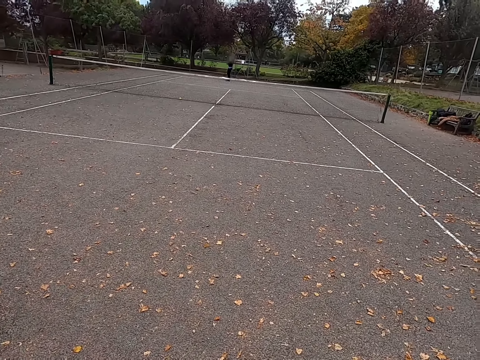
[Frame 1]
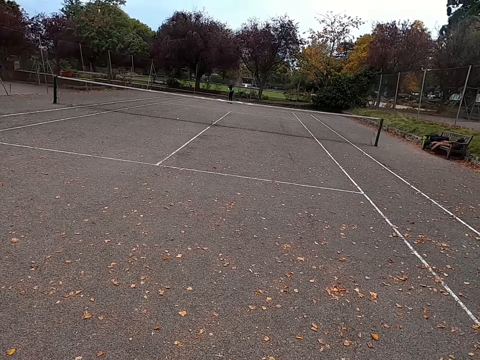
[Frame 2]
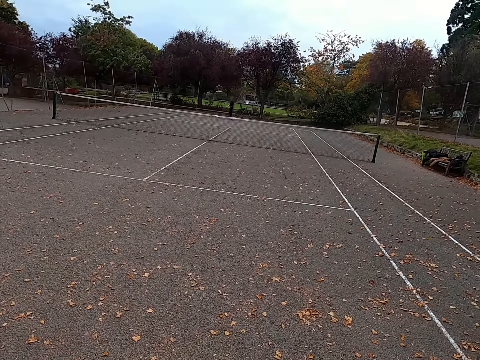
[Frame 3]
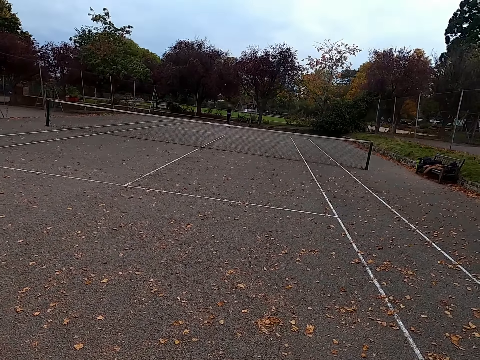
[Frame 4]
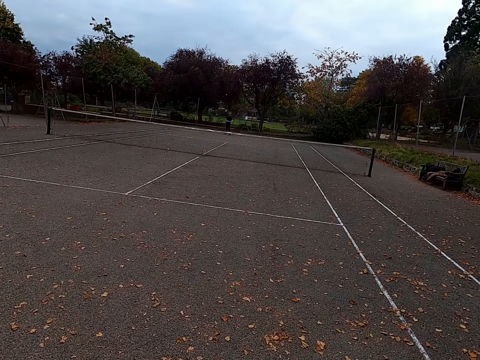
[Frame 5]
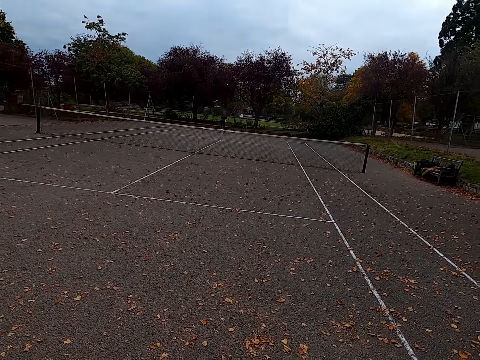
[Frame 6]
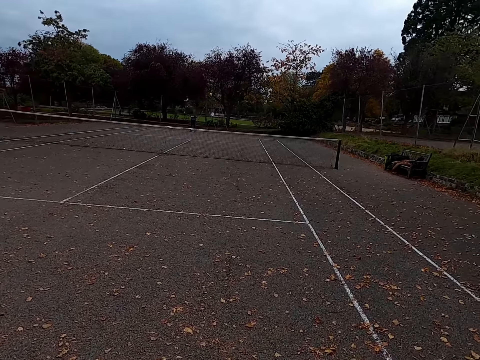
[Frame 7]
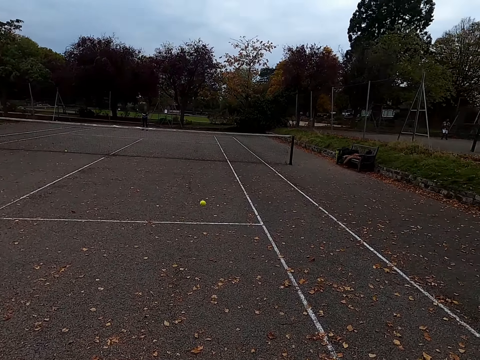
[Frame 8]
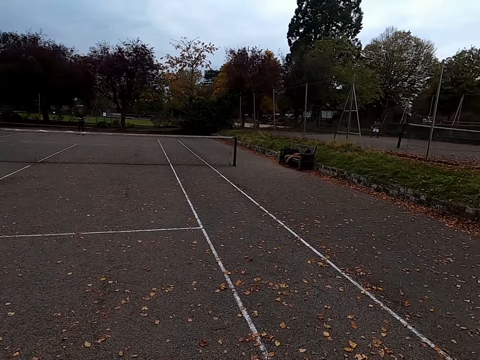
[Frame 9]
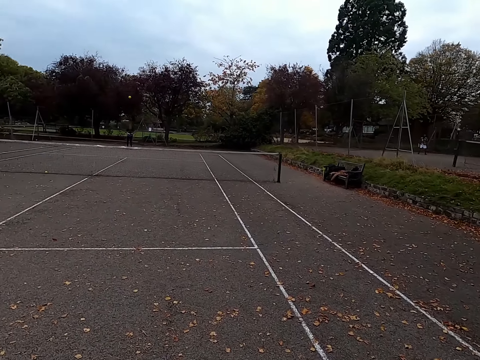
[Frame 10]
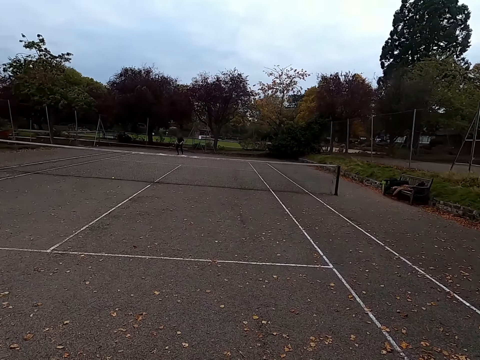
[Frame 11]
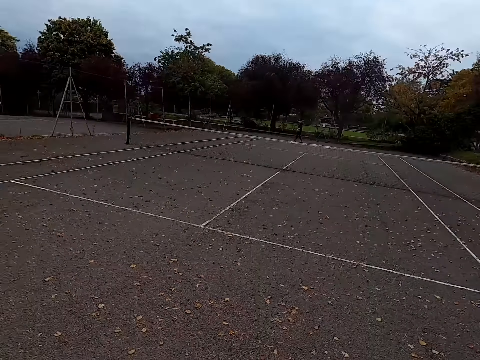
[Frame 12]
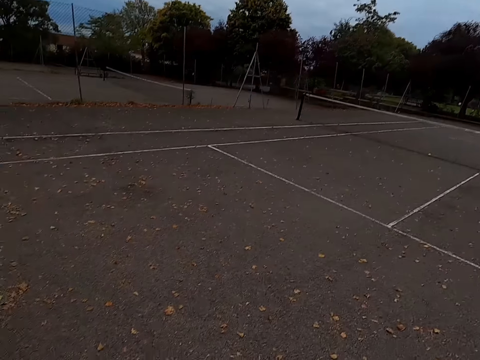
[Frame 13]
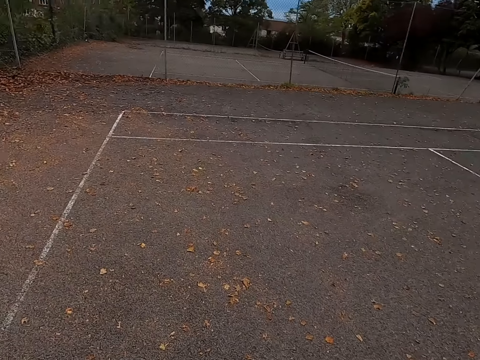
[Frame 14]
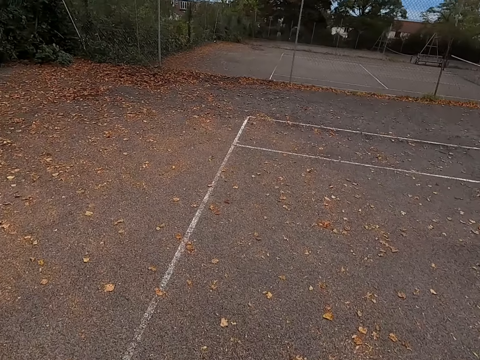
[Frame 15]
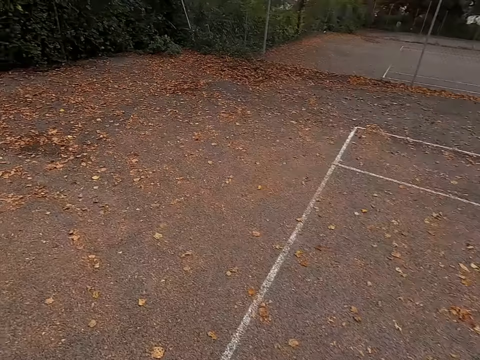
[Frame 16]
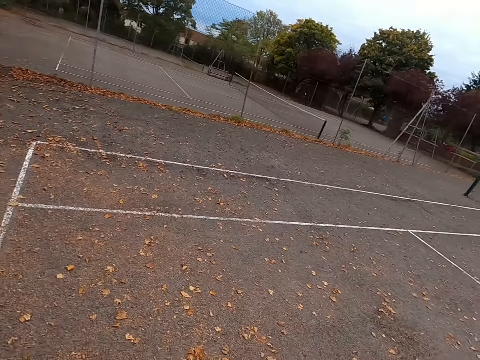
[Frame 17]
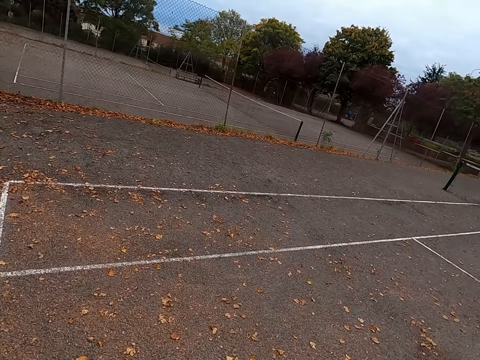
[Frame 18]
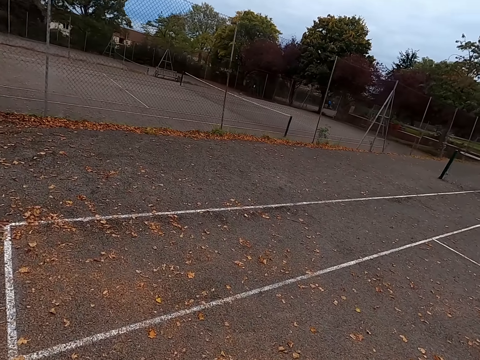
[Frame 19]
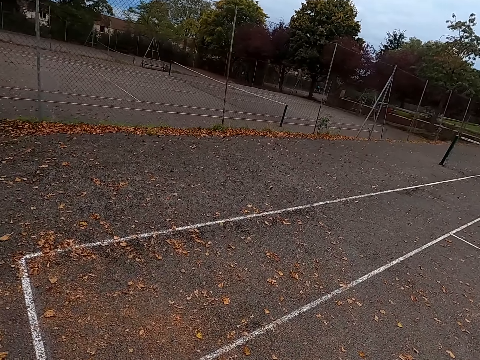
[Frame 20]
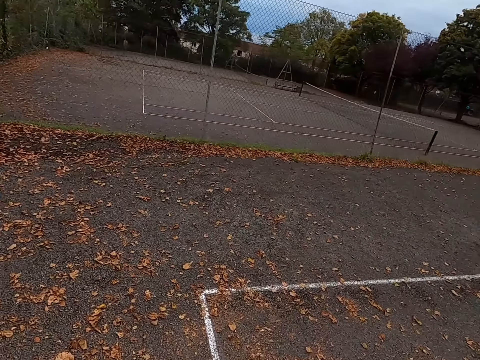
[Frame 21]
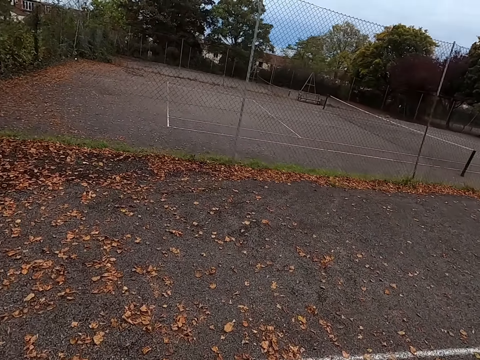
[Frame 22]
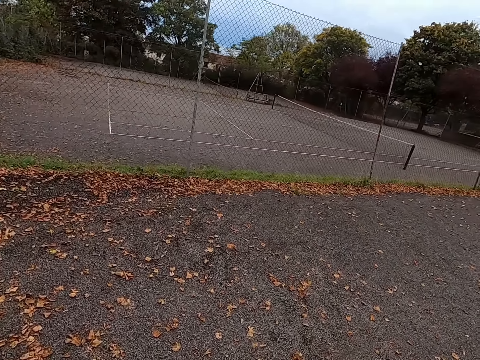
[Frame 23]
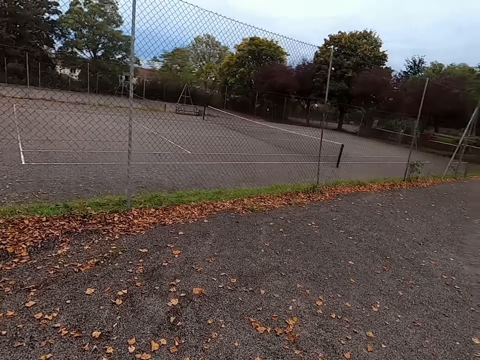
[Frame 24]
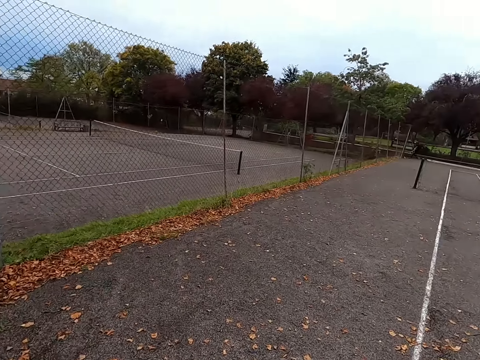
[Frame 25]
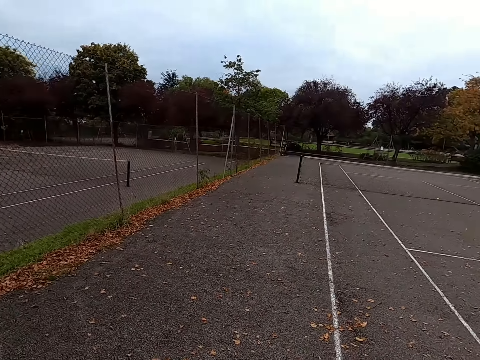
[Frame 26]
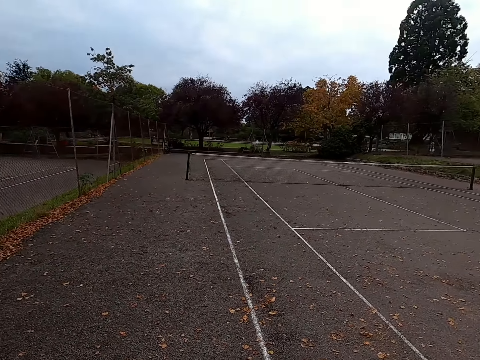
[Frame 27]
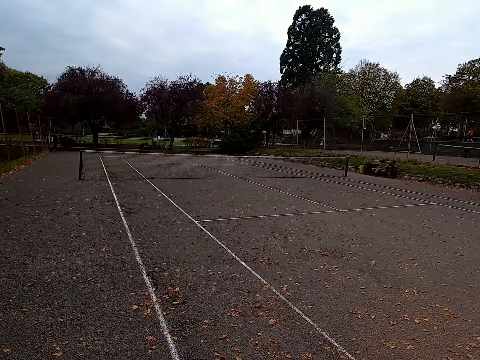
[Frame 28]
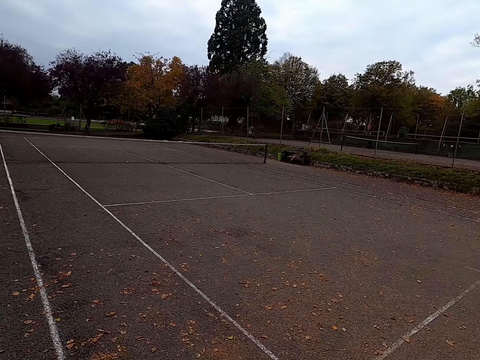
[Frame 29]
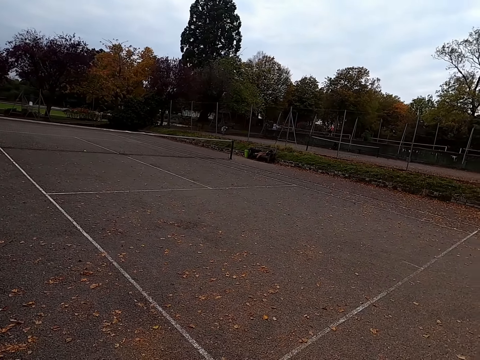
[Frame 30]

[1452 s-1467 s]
A woman throws the tennis ball up and hits the tennis ball with a racquet. The camera wearer hits the tennis ball with a racquet. They walk around the tennis court.

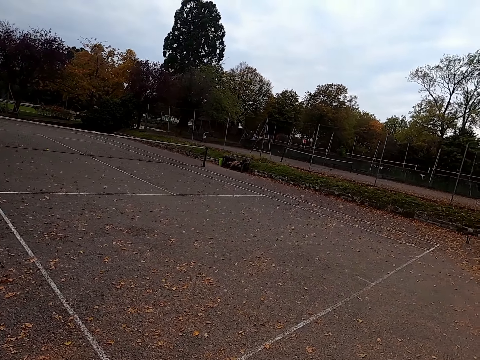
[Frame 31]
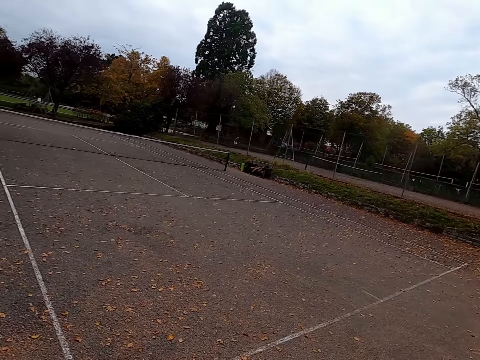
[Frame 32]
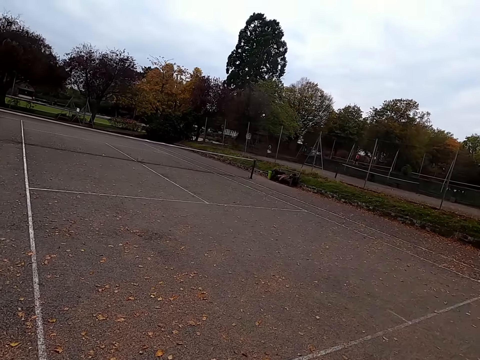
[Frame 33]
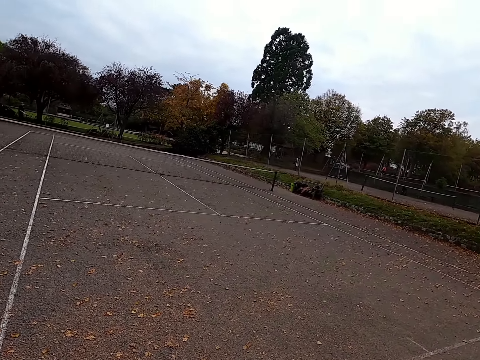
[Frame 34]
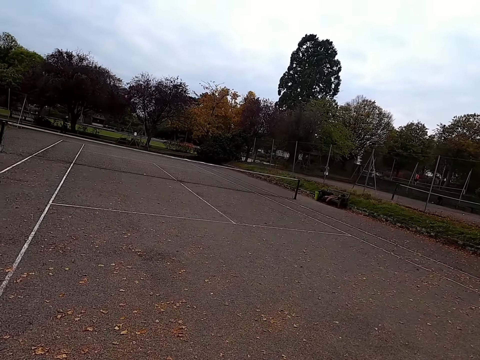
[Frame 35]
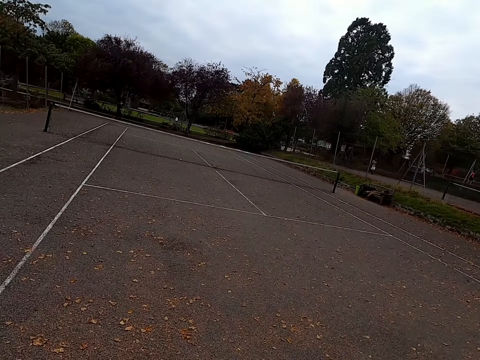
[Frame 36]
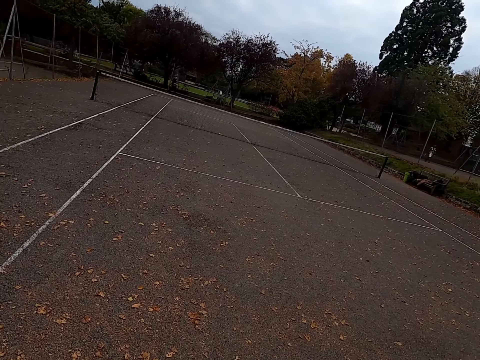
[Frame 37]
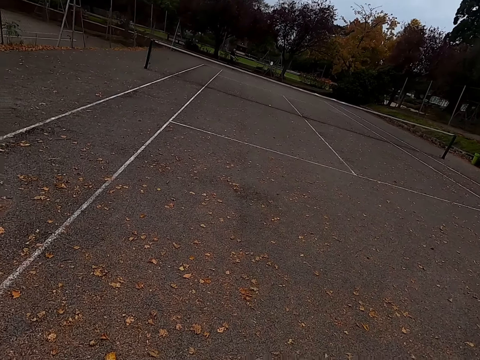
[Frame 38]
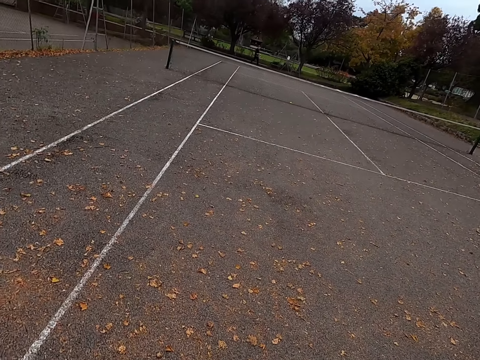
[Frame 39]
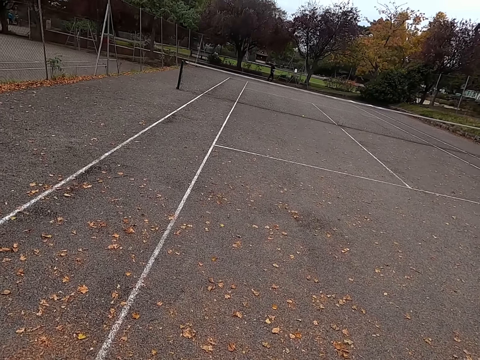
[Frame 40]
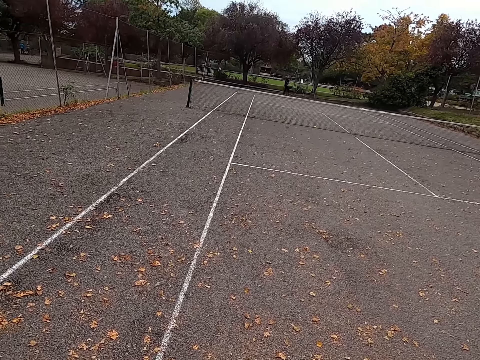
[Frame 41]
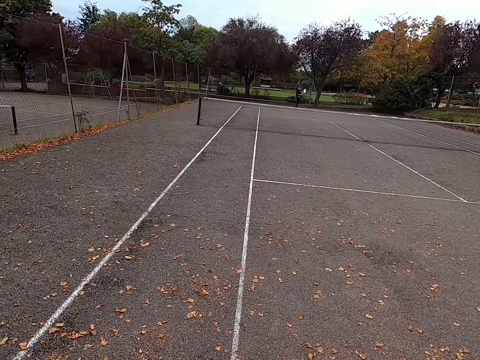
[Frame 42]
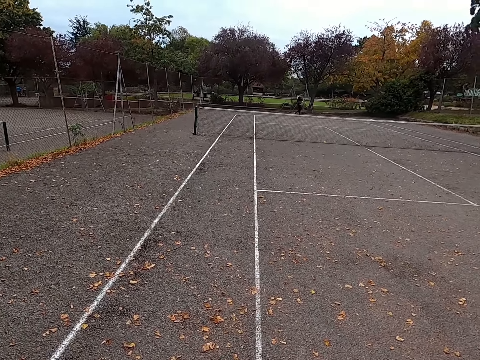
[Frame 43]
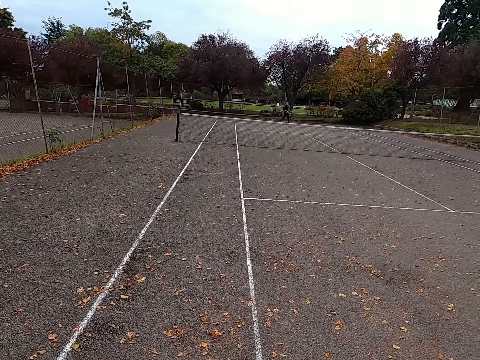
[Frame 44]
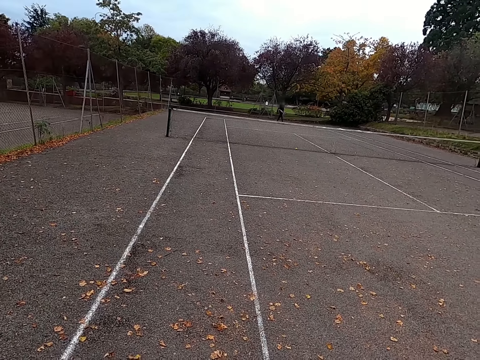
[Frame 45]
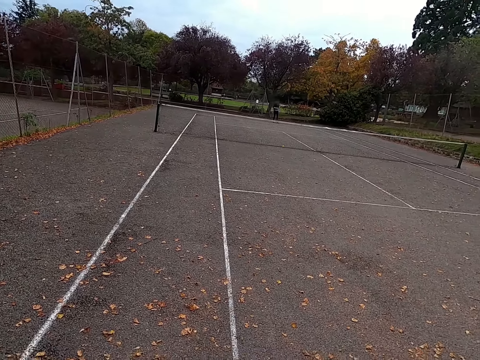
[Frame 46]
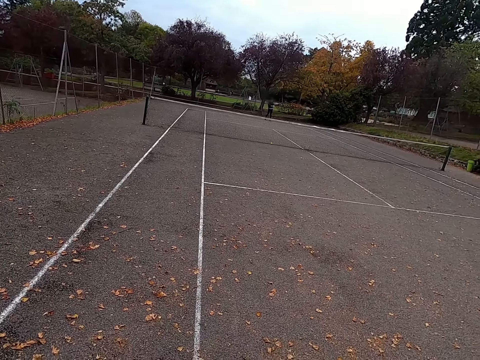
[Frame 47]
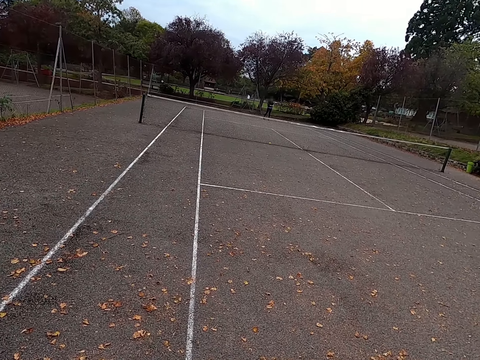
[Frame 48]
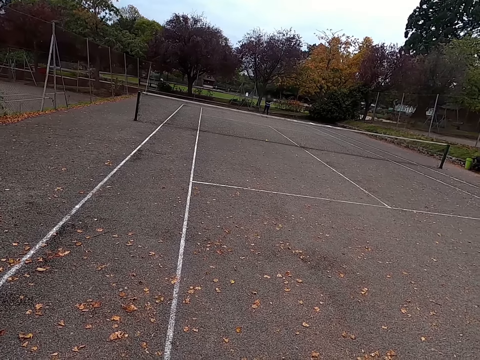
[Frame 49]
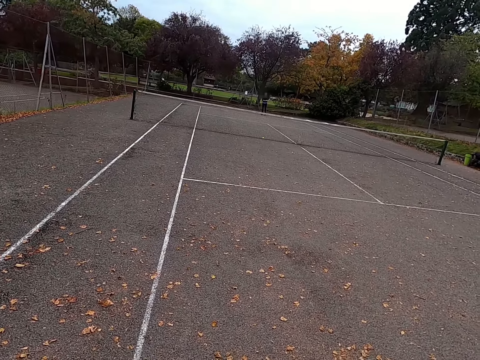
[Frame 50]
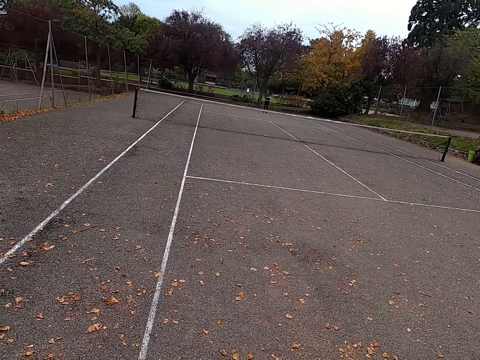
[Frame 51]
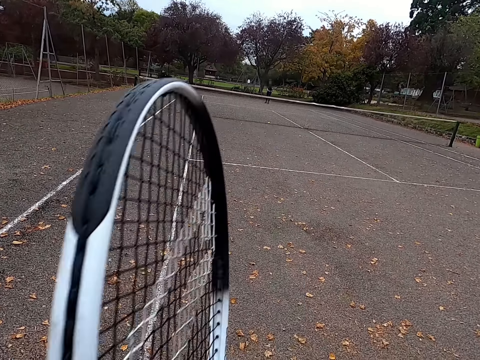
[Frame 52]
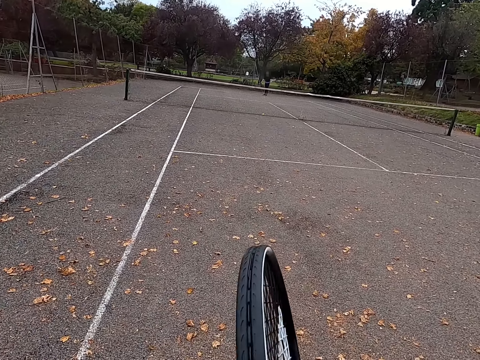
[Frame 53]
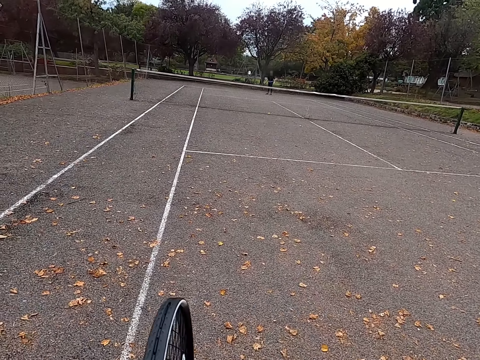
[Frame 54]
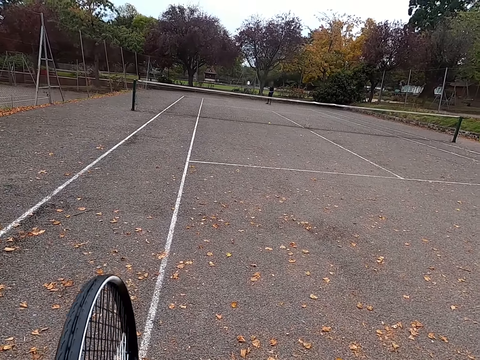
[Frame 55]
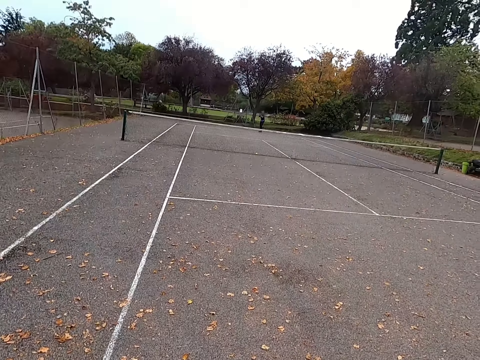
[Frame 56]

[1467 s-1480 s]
A woman walks around the tennis court. The camera wearer lifts his racquet.
